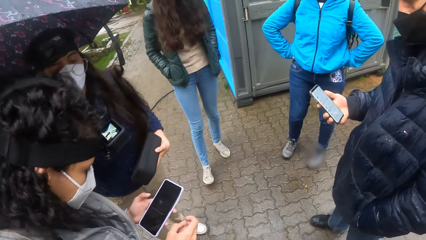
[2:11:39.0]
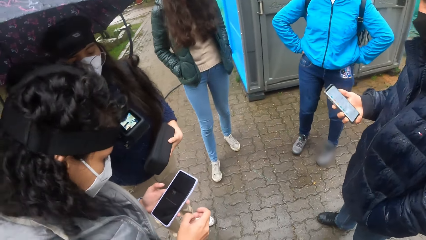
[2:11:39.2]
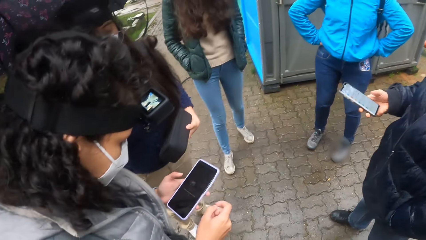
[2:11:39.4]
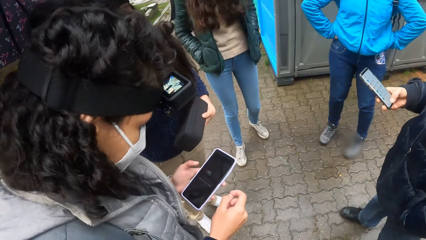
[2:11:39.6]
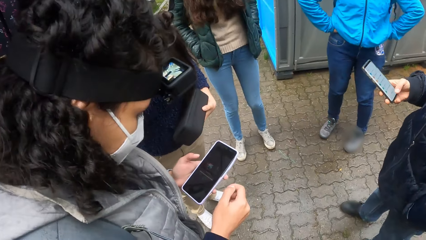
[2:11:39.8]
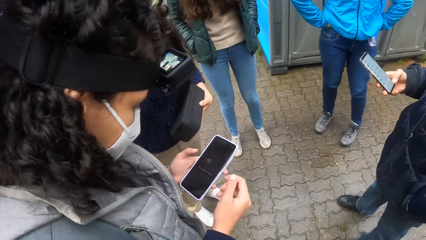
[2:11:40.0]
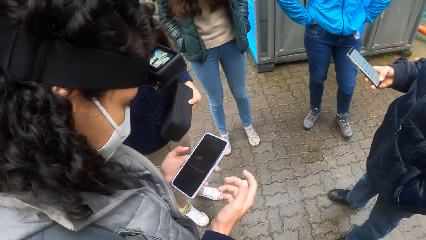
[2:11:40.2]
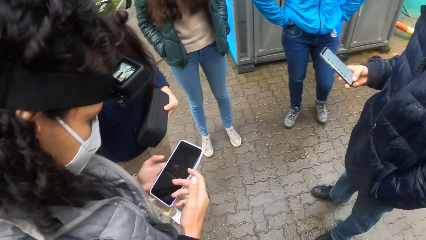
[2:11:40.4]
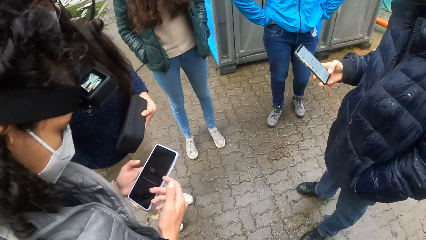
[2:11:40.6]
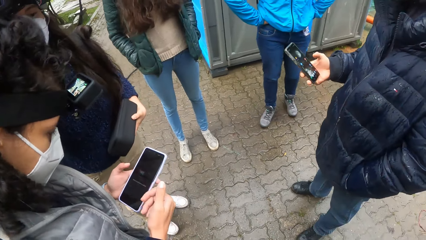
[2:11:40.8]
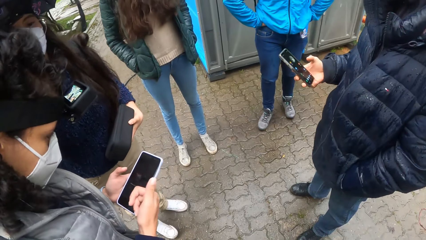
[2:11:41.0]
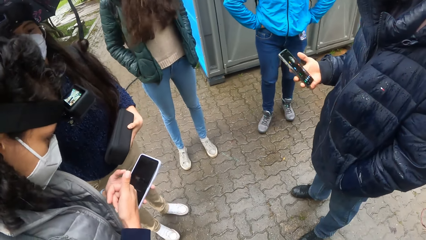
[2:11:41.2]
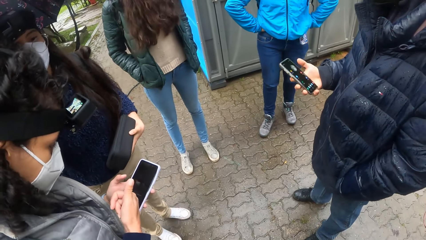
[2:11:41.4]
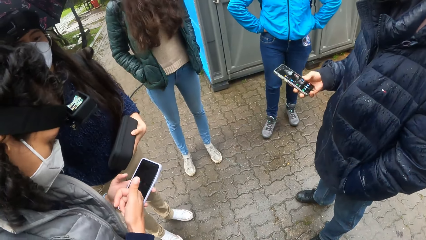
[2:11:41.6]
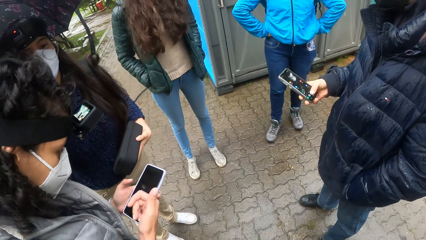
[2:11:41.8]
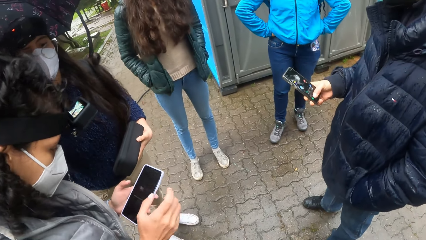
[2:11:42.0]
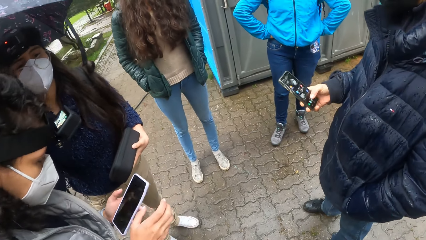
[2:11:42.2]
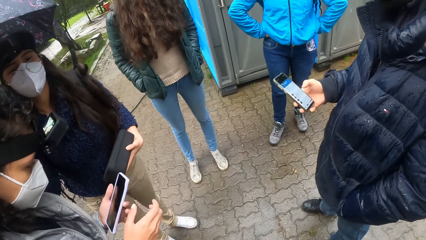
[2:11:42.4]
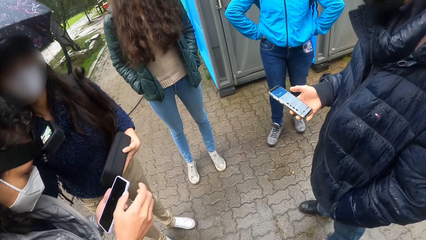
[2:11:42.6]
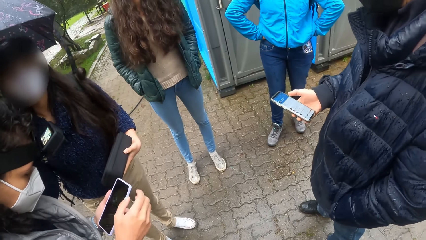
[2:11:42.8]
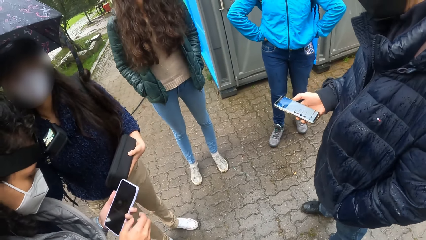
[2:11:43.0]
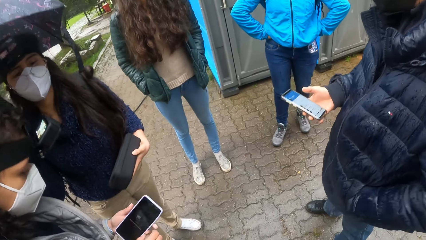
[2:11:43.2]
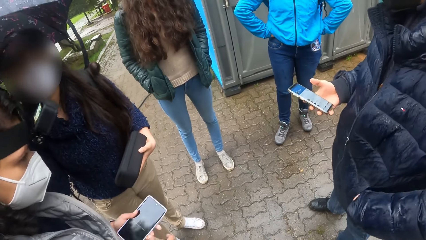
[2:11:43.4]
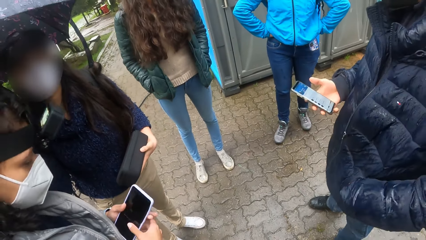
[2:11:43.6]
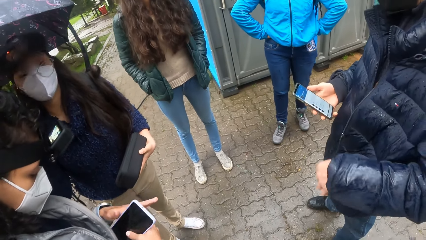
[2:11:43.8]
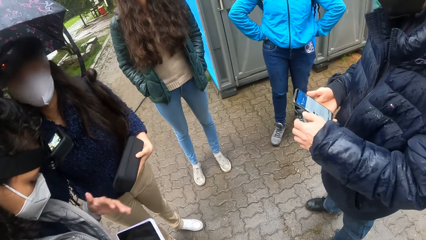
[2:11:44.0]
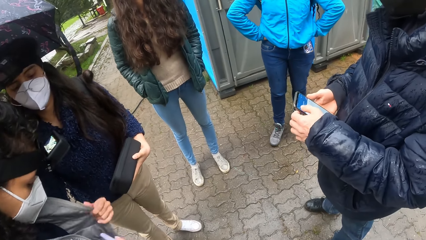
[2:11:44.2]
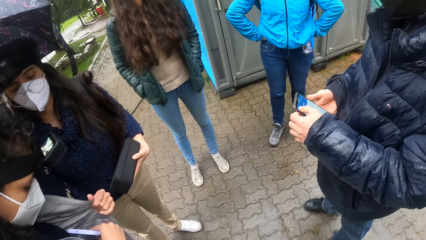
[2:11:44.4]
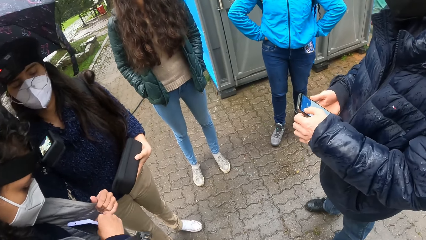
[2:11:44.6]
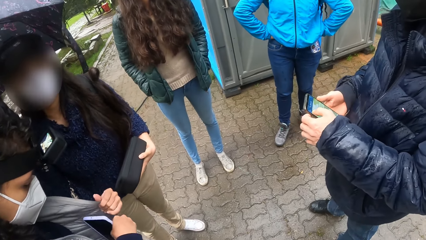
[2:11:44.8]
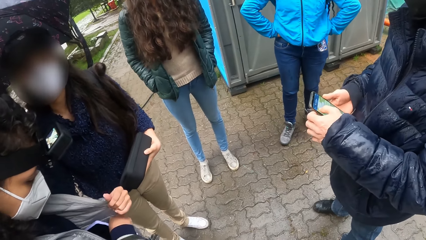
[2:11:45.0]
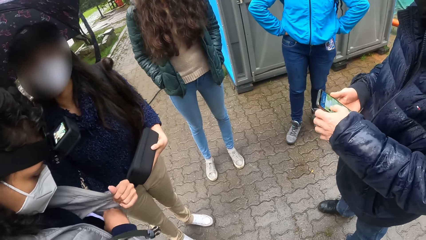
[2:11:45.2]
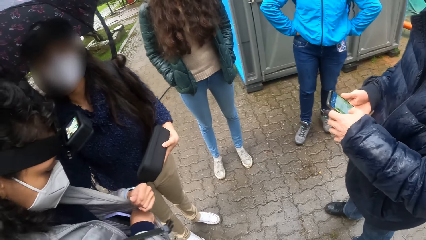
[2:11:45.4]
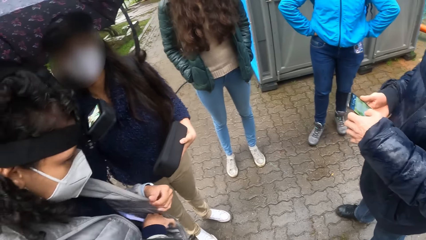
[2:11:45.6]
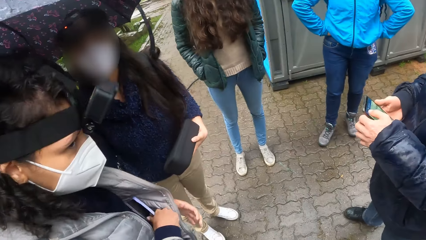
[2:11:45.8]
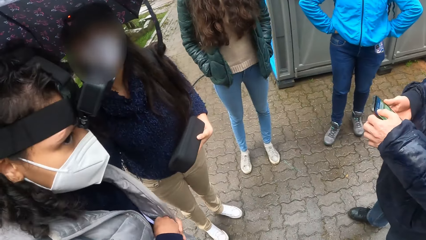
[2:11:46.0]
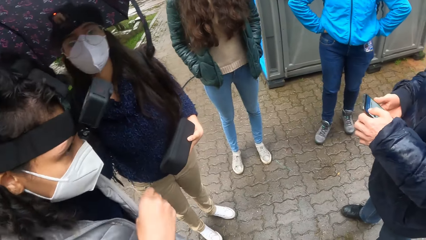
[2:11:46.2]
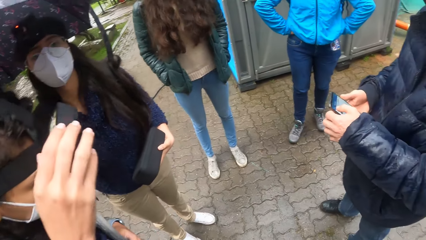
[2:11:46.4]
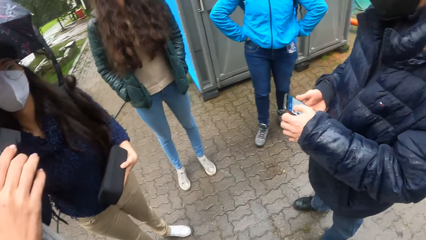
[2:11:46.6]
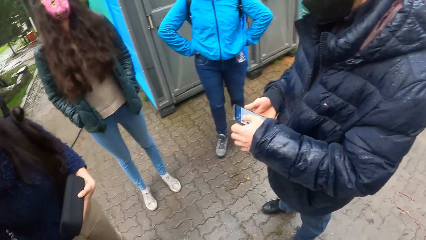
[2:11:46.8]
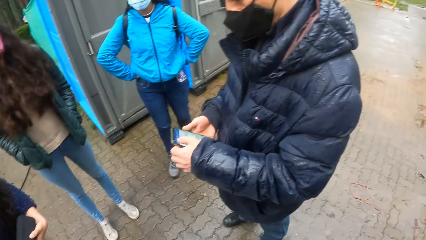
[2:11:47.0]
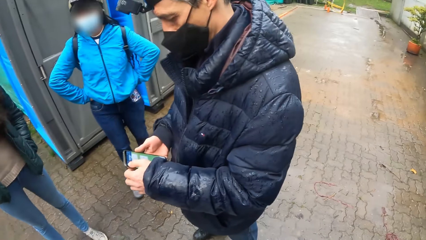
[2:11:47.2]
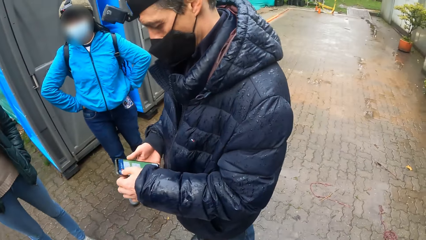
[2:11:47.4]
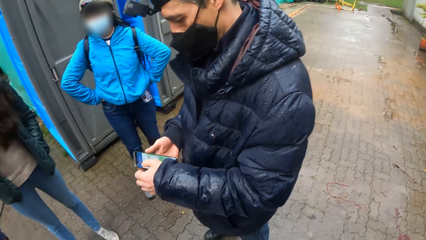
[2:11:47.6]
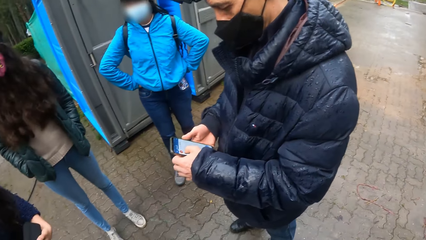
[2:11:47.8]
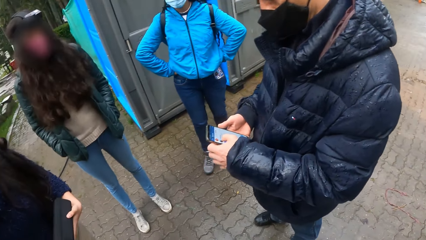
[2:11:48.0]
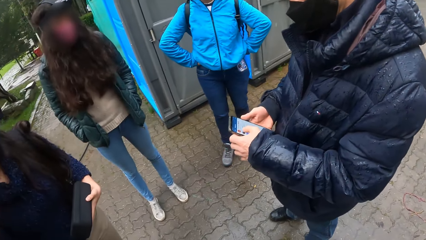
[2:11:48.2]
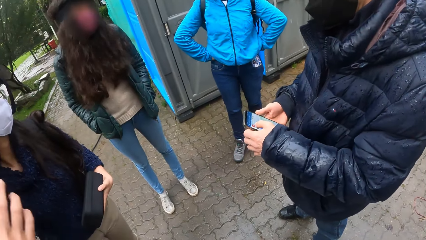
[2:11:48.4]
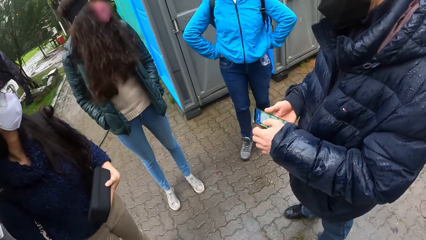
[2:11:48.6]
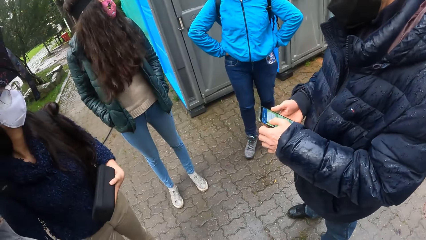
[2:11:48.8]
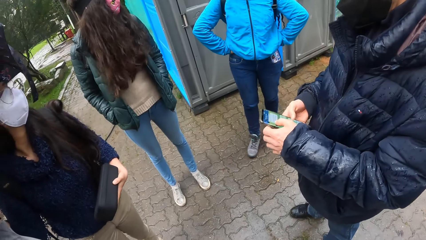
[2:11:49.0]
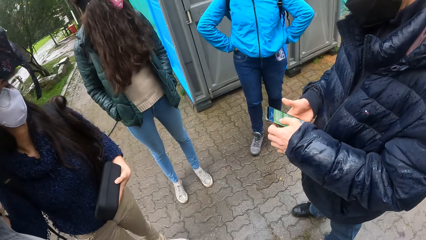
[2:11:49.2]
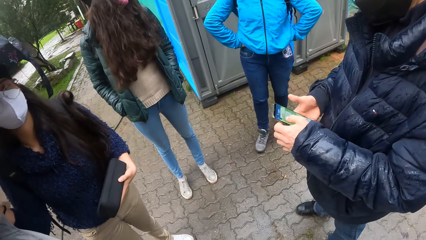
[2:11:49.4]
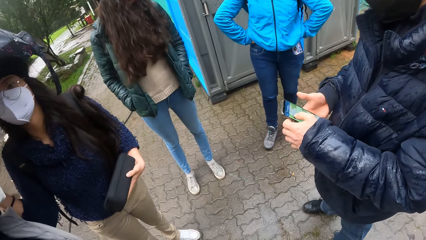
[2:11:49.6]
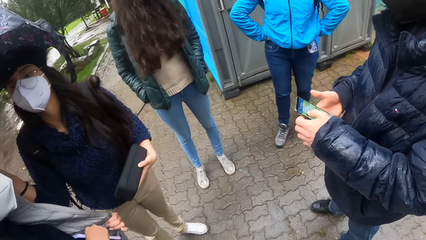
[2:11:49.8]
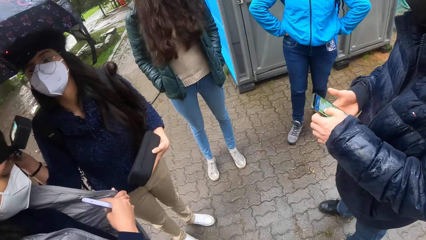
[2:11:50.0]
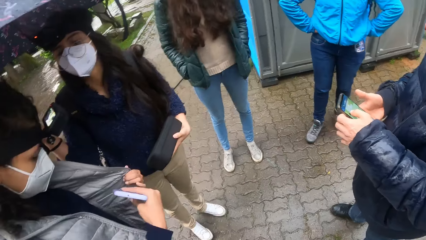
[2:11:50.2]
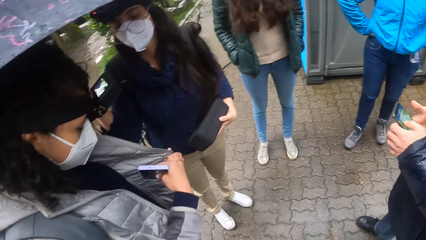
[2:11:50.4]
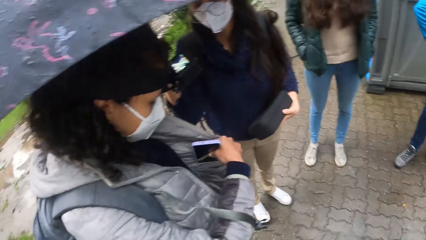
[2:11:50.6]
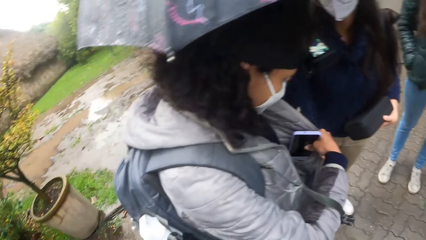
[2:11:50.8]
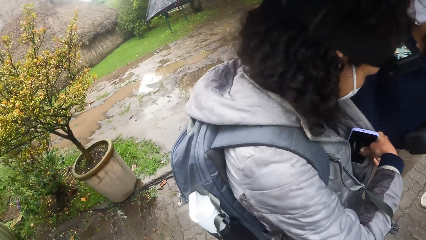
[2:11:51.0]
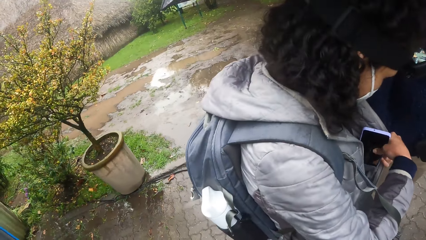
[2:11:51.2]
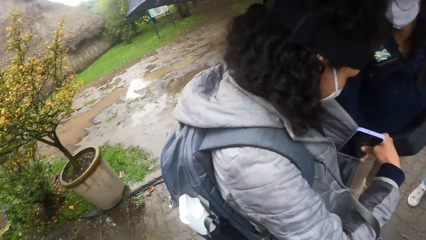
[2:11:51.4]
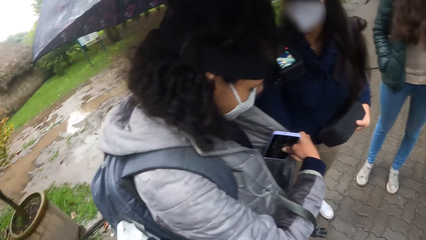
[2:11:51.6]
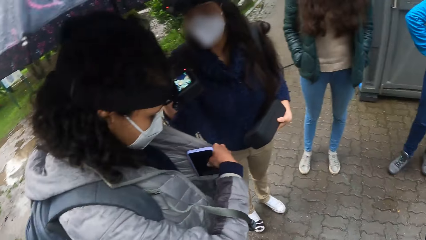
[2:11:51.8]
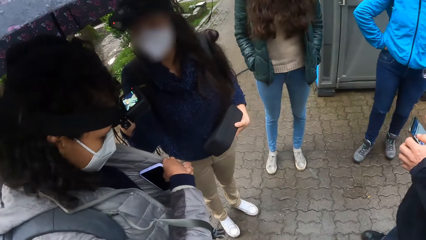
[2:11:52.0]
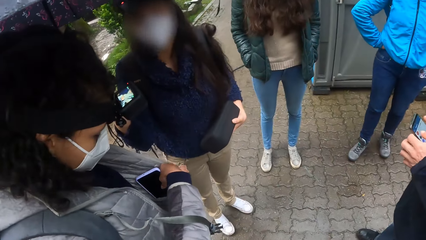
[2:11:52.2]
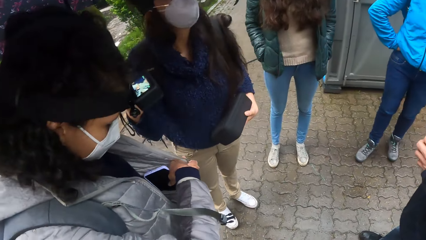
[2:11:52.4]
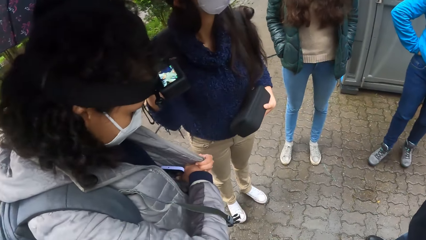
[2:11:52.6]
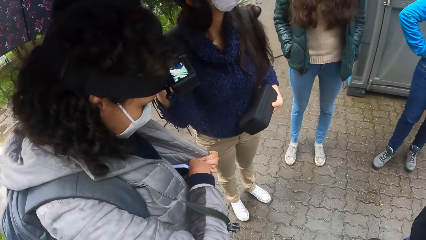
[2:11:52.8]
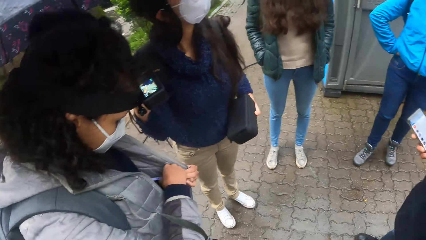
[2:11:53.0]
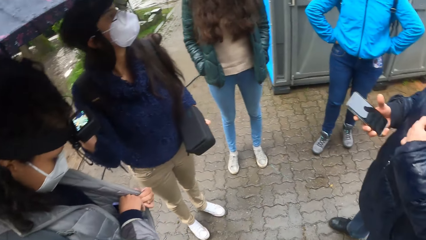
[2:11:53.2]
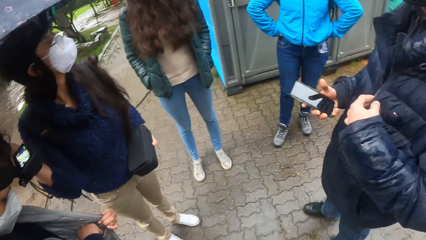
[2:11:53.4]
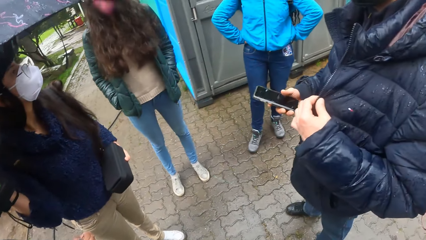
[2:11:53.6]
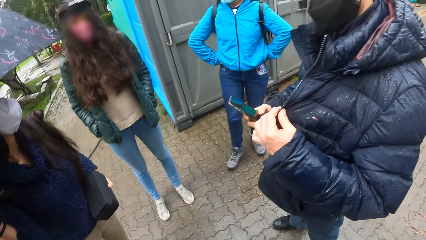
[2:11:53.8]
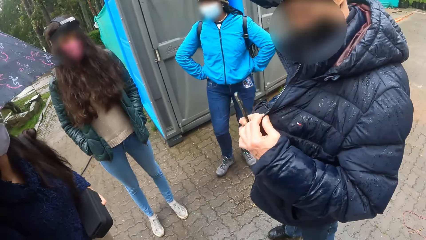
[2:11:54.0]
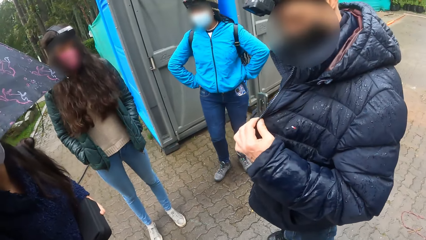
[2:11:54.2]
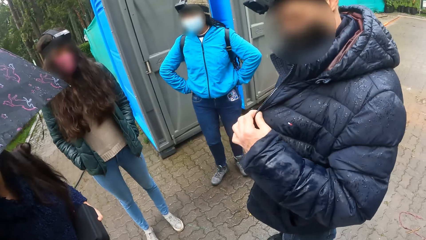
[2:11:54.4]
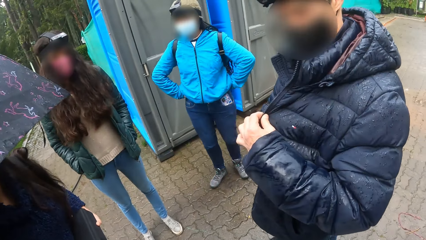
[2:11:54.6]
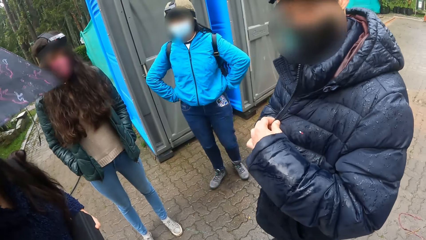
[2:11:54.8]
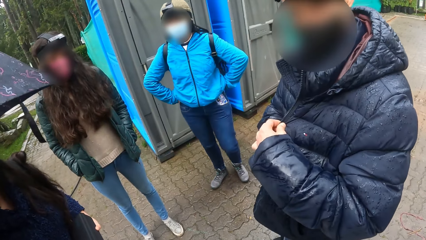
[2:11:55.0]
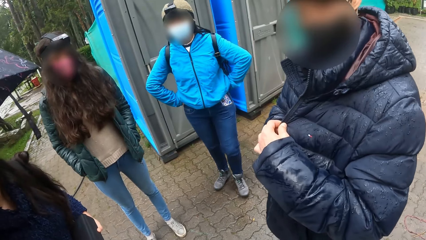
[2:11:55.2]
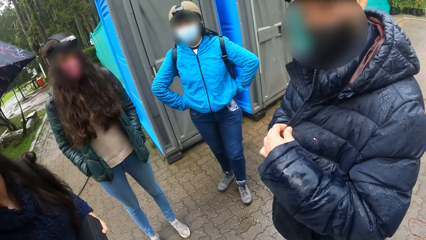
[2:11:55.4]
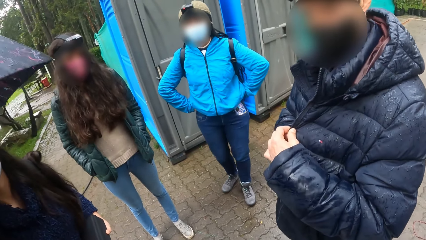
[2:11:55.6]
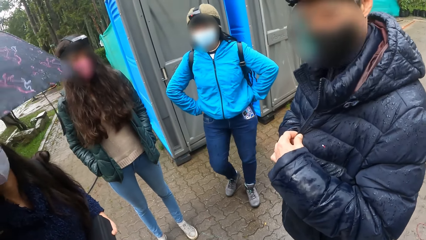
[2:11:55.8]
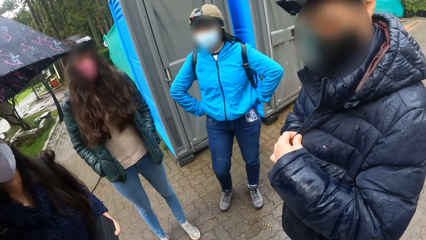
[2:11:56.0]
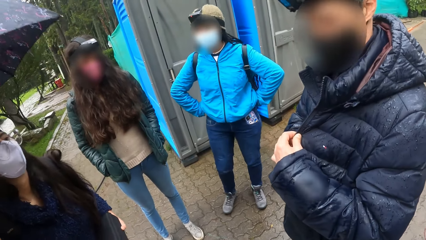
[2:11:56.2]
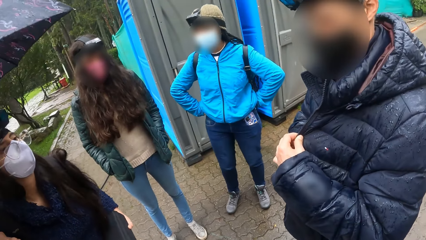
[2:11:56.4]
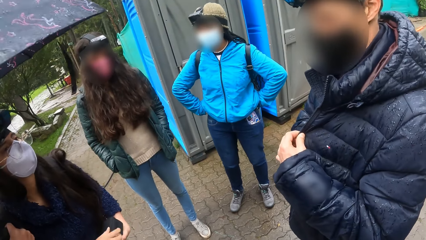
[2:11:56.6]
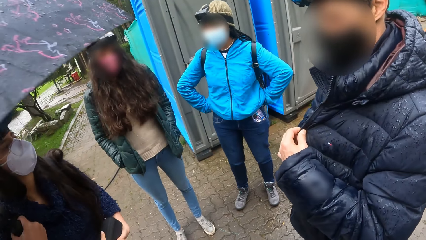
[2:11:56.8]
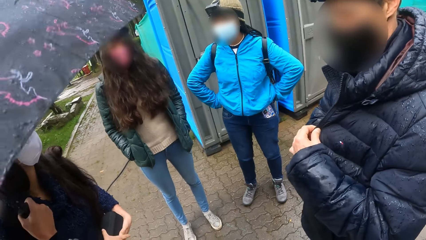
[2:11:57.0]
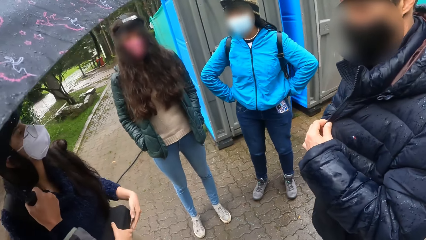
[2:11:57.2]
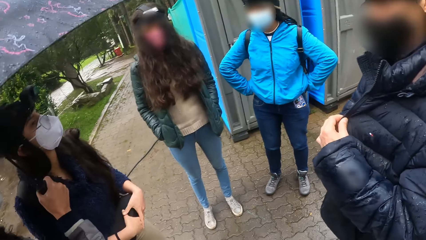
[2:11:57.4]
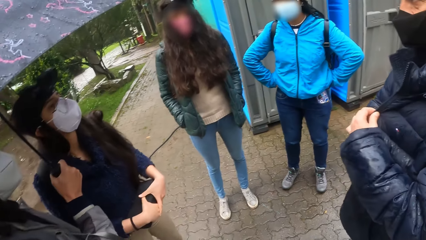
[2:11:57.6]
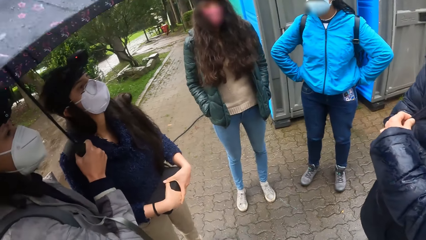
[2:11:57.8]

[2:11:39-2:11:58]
The man operates the phone with his right hand and operates the phone with his left hand. The woman adjusts the camera on her head with her right hand. The woman drops the phone in her jacket pocket with her right hand. The man drops the phone in his jacket pocket with his right hand.
